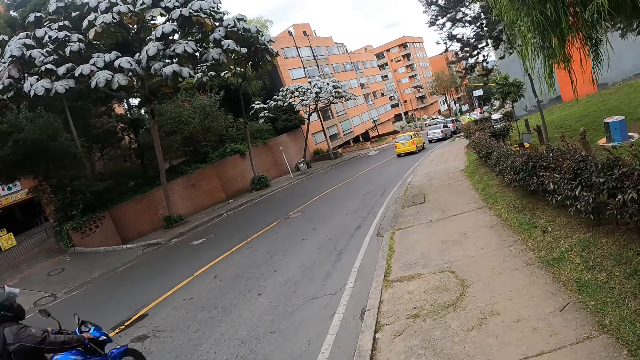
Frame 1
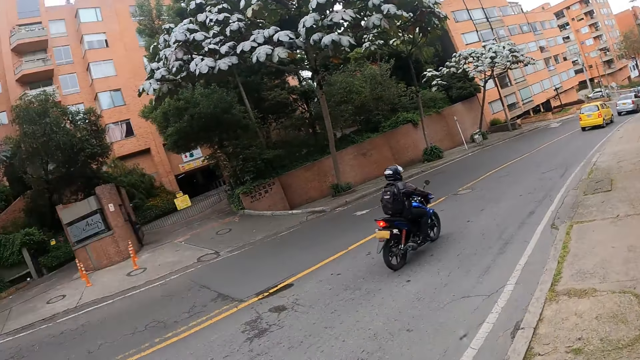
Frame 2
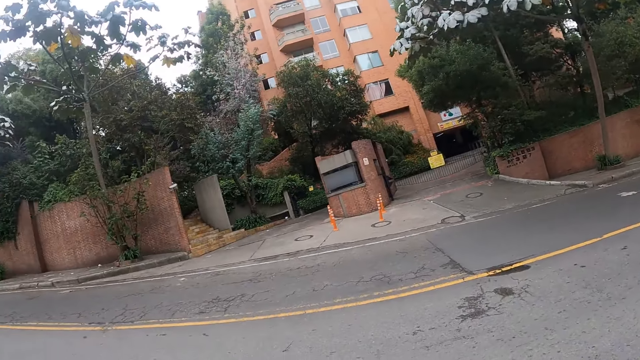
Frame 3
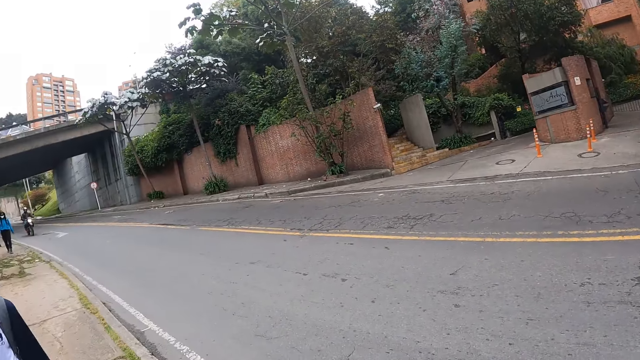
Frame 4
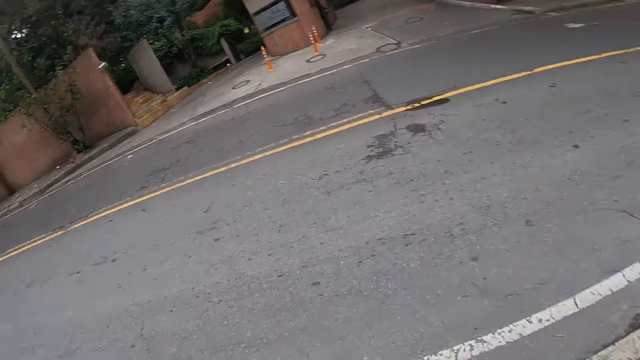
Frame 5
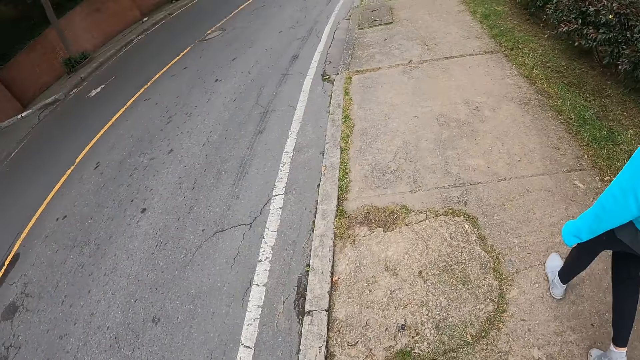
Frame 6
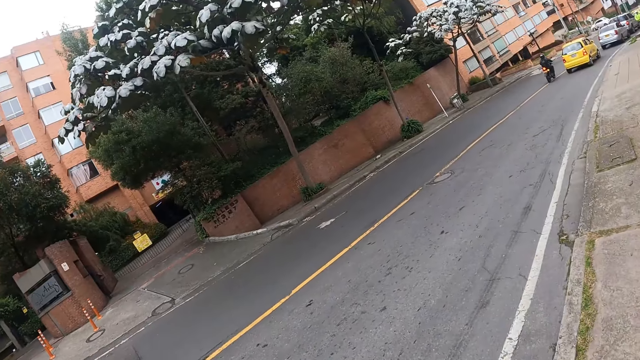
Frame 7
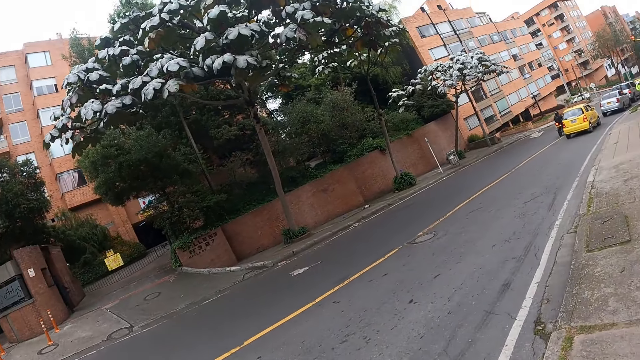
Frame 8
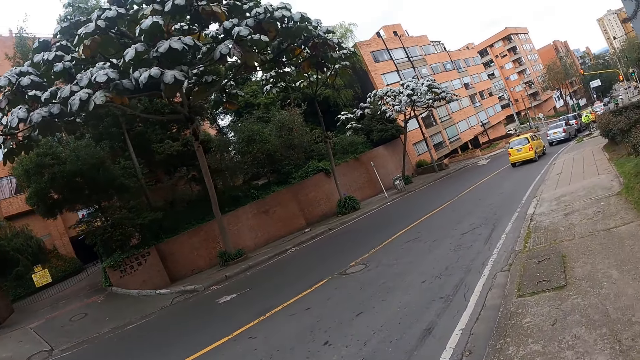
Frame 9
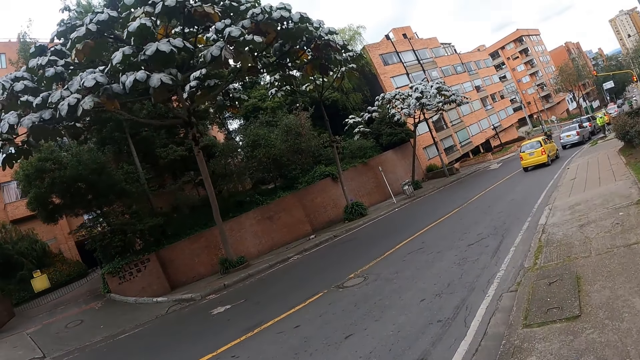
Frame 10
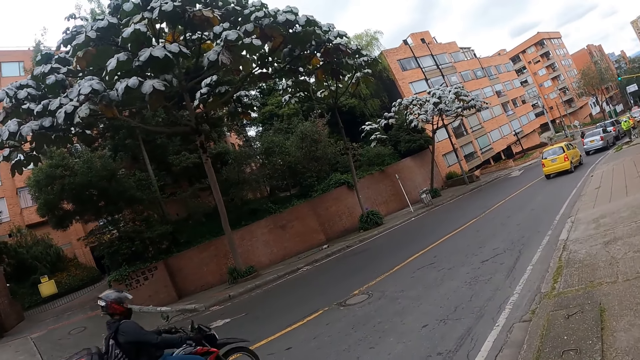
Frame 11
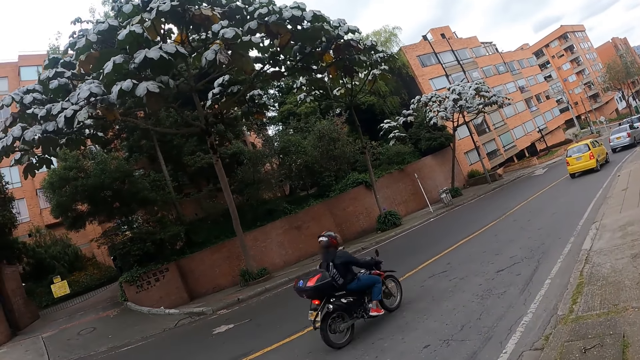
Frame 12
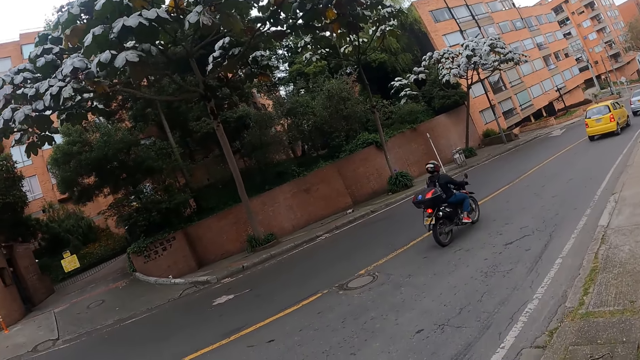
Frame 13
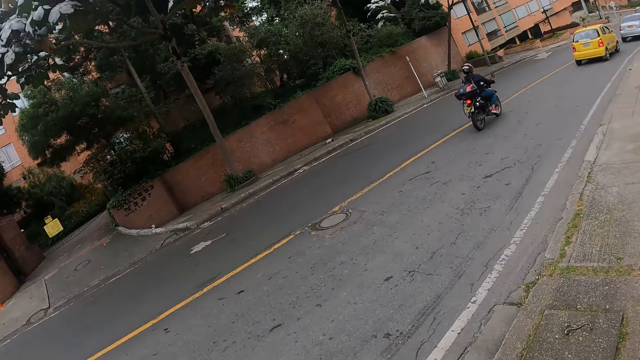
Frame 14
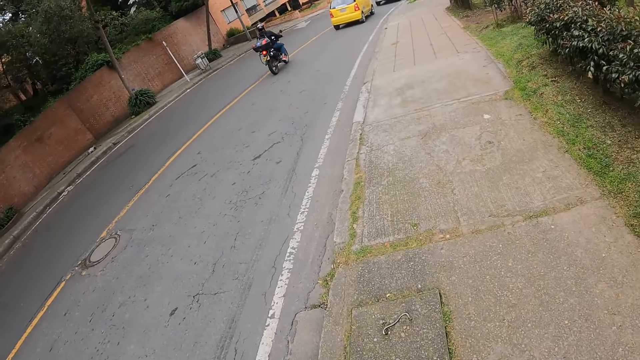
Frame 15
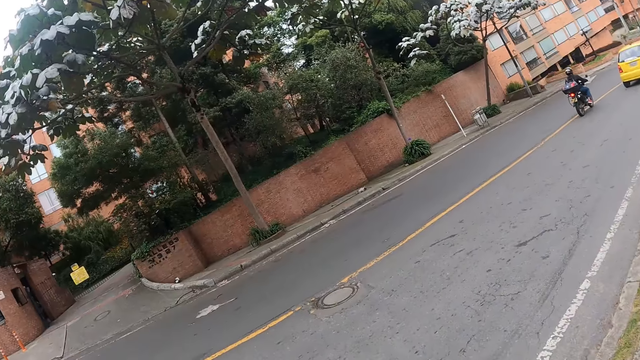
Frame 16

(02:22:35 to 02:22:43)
The camera wearer looks around. They walk on the roadside.

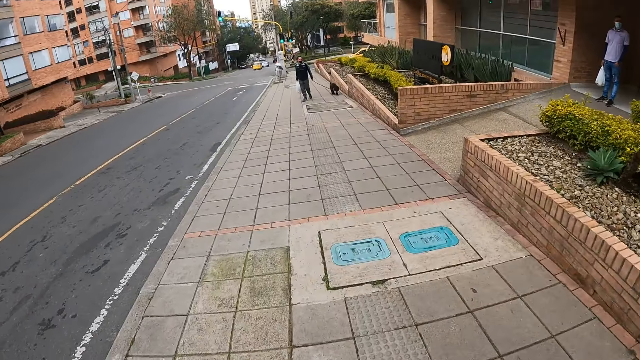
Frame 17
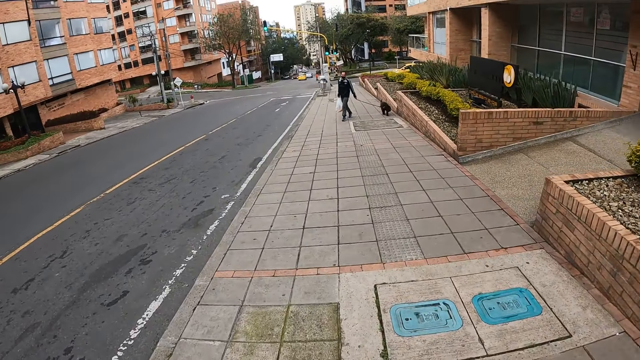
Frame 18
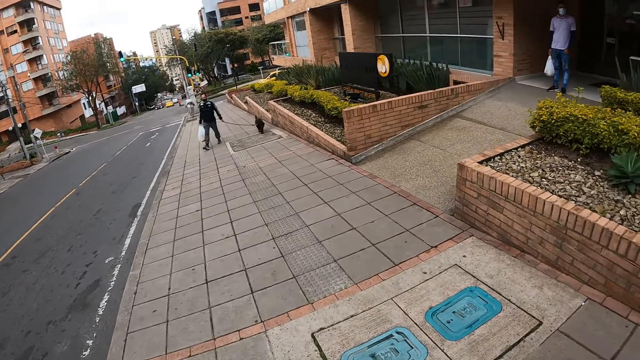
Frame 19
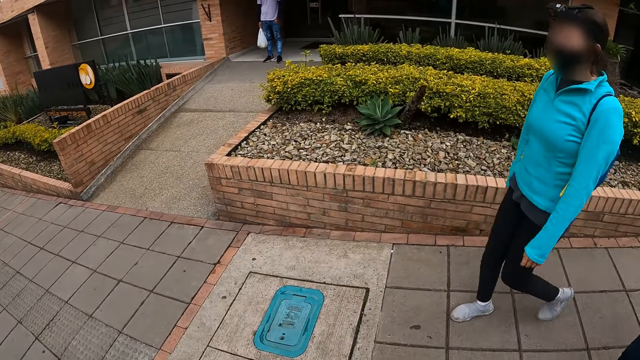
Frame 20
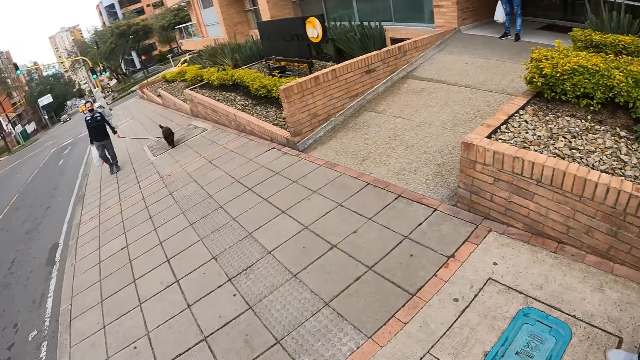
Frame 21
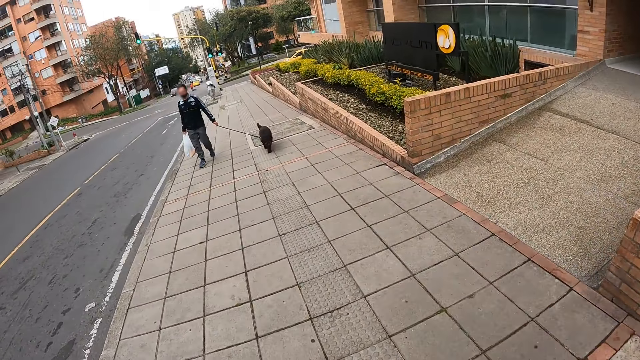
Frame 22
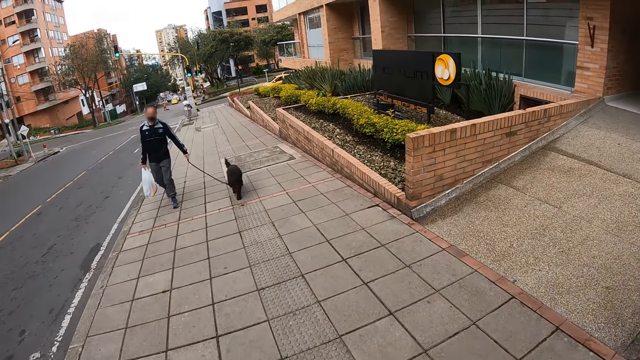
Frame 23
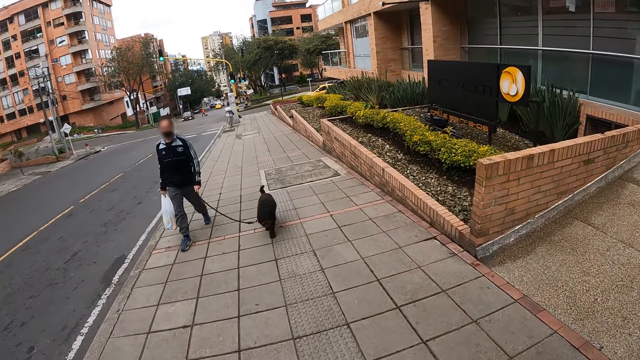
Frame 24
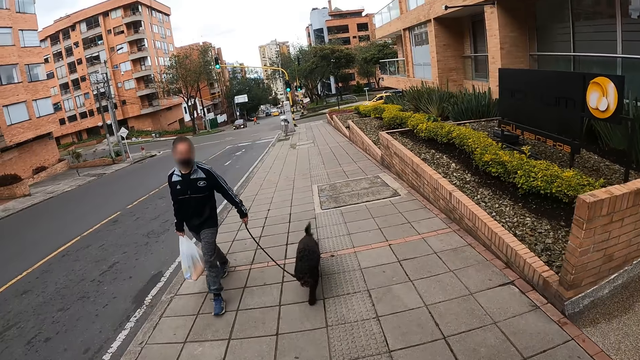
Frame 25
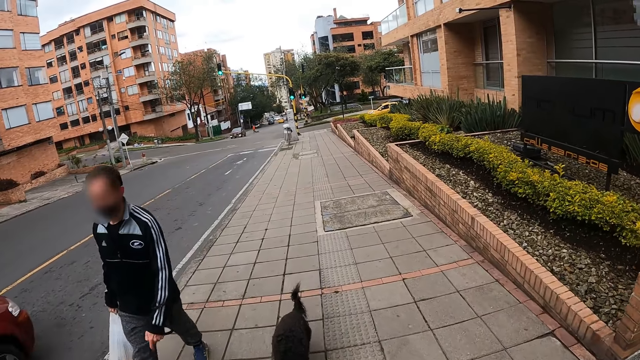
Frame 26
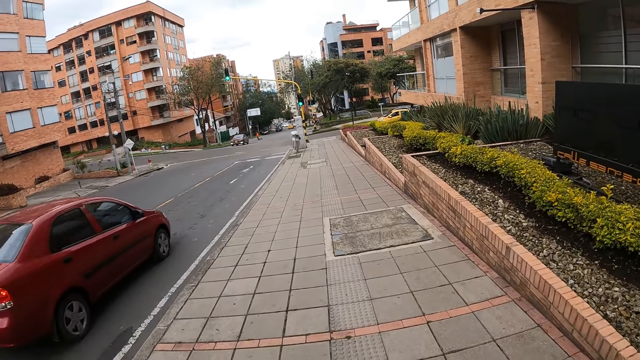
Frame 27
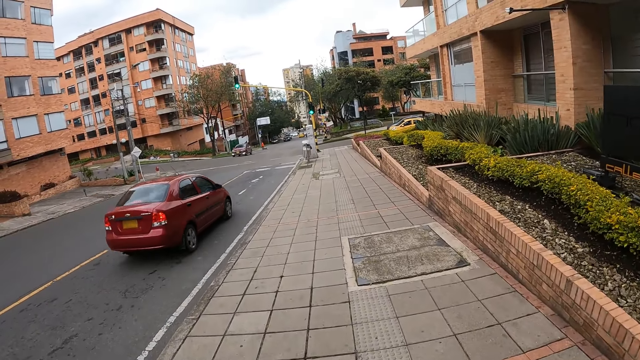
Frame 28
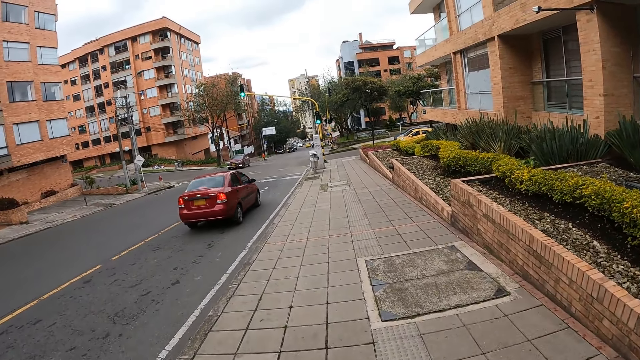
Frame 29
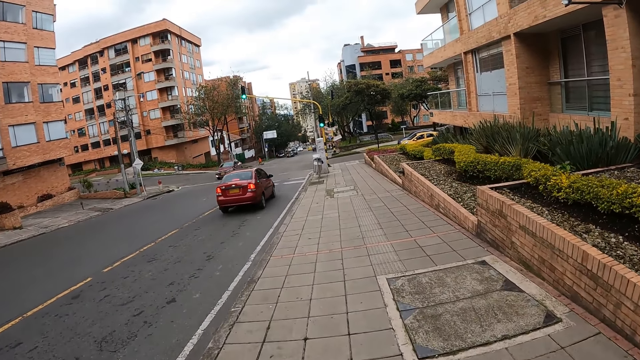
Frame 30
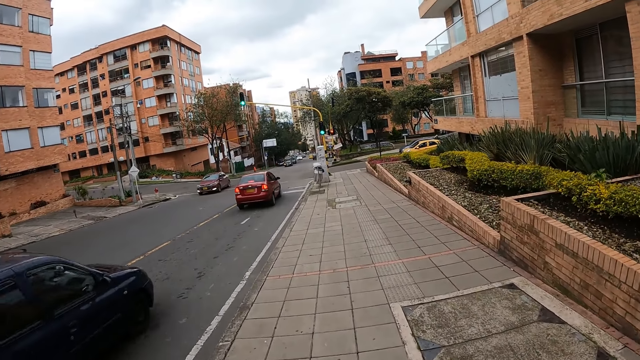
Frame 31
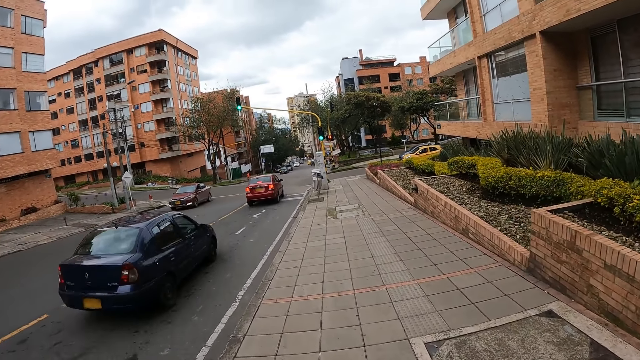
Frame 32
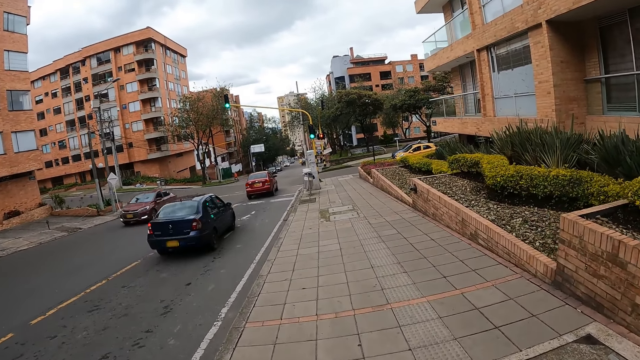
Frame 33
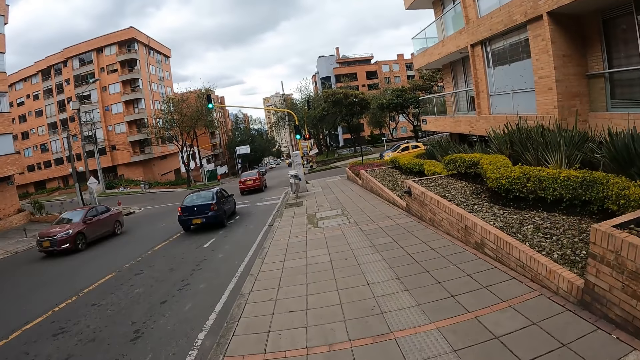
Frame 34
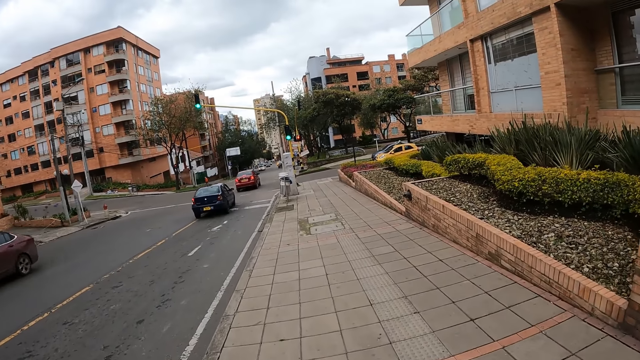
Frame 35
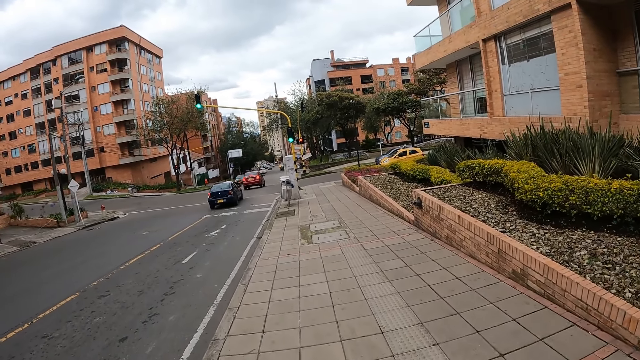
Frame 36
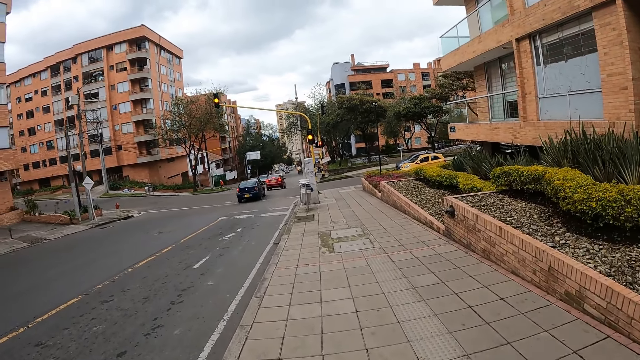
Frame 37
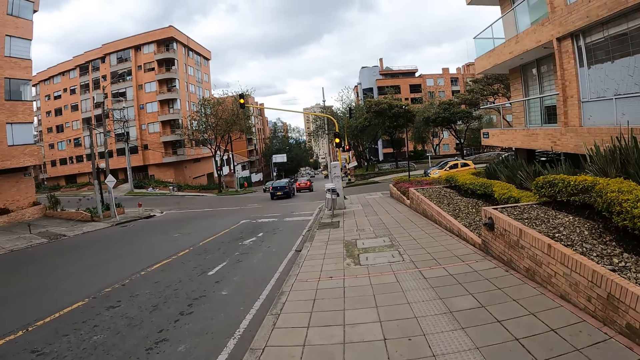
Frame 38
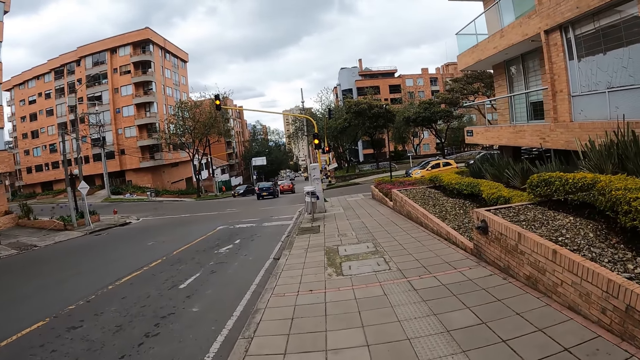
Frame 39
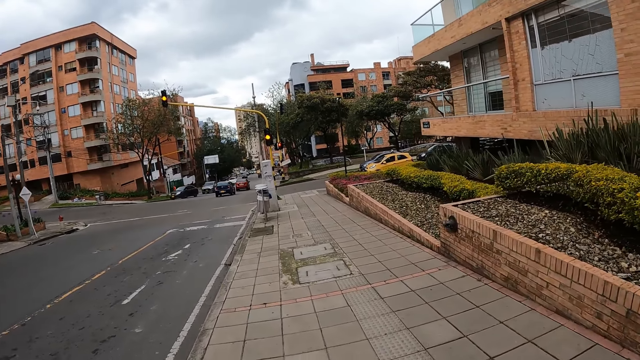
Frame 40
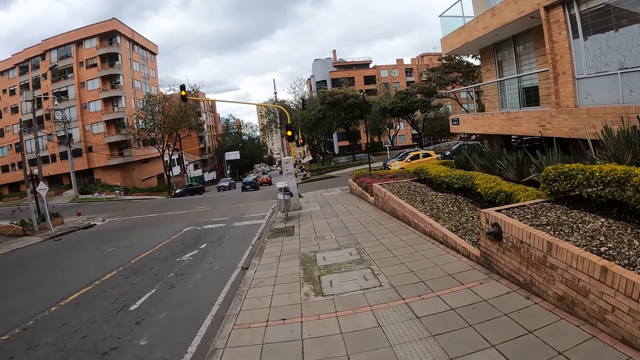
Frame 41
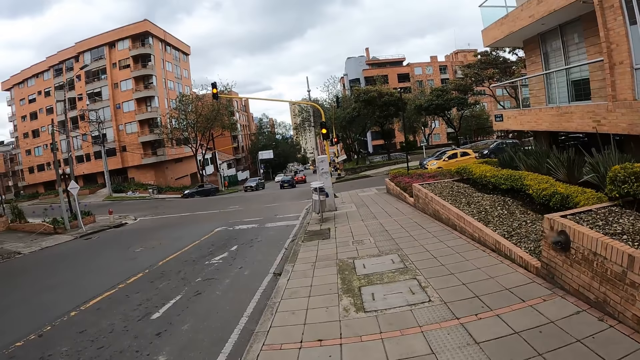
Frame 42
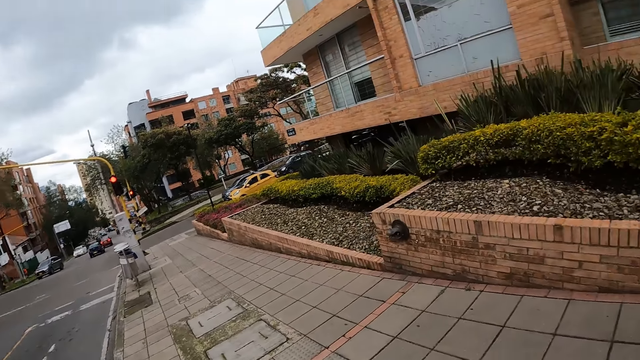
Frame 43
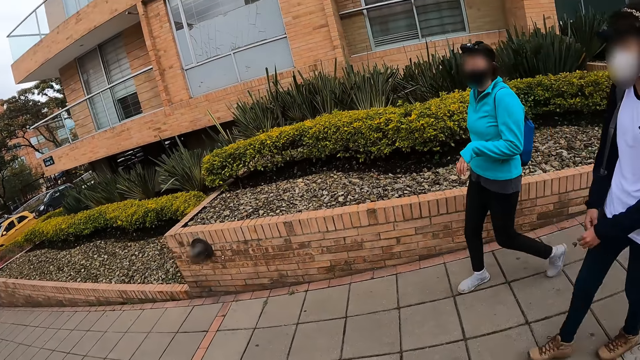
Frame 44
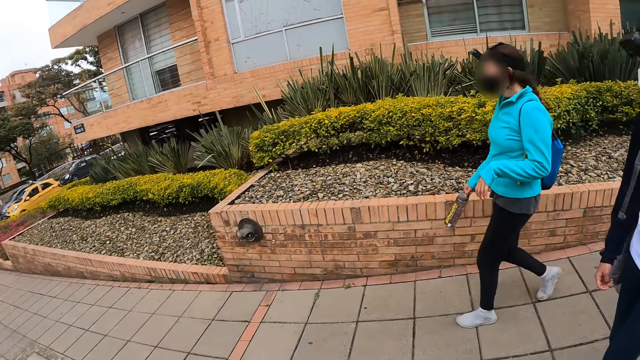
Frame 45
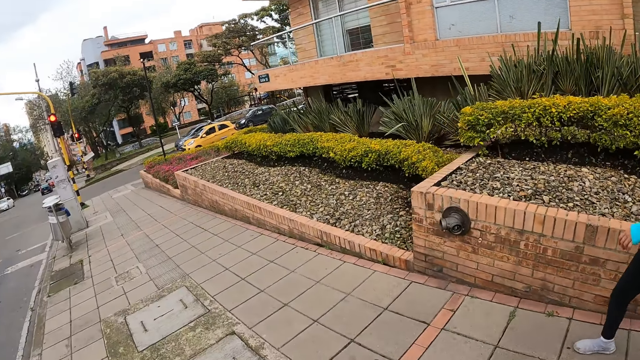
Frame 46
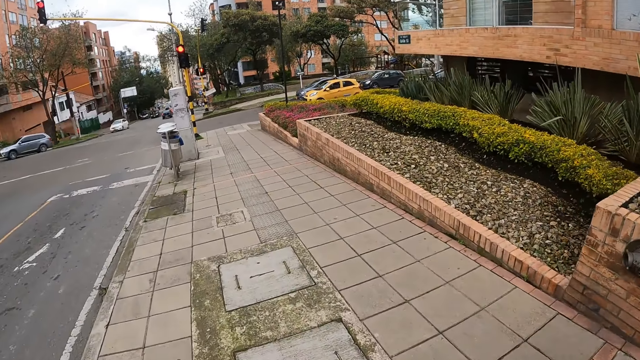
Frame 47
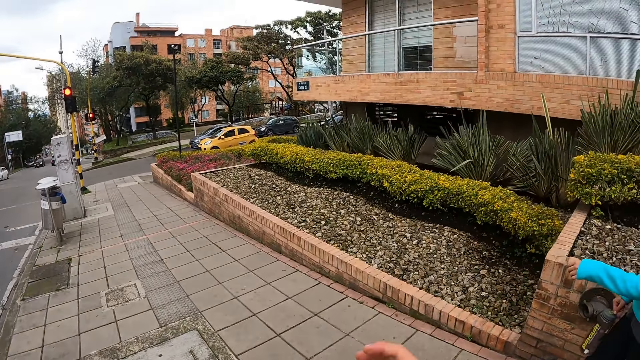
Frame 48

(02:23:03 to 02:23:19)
The camera wearer looks around. They walk on the roadside. They interact with the woman and another woman.
